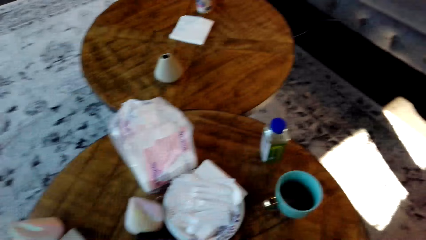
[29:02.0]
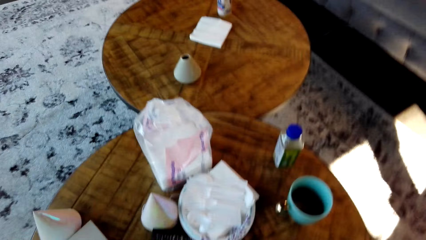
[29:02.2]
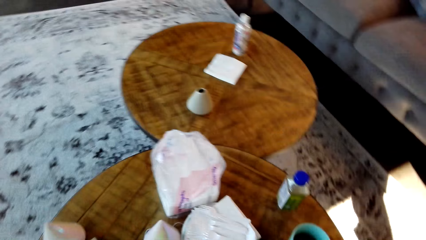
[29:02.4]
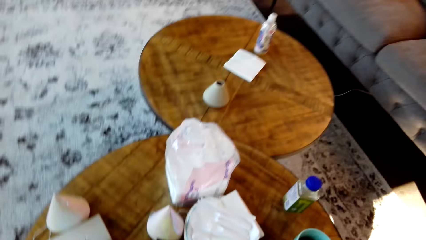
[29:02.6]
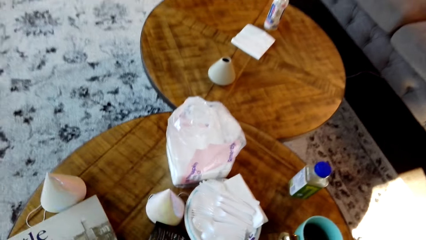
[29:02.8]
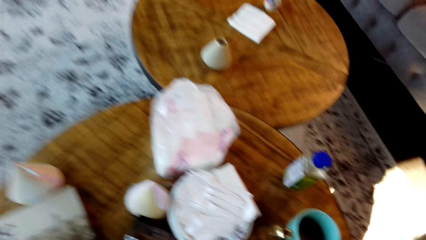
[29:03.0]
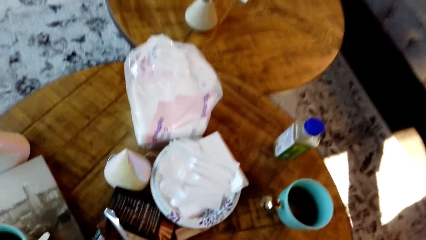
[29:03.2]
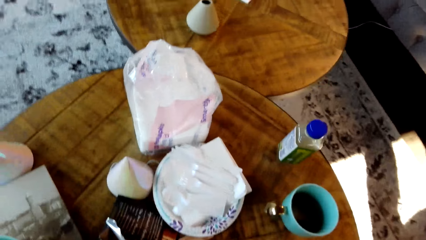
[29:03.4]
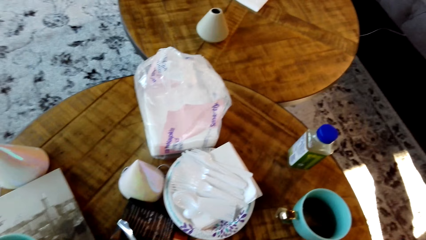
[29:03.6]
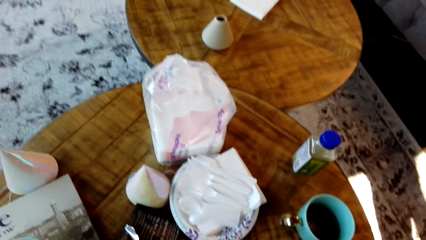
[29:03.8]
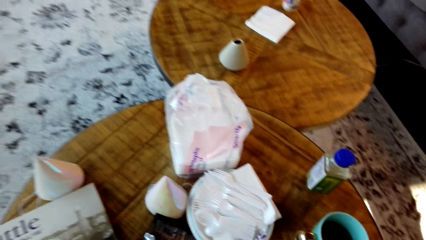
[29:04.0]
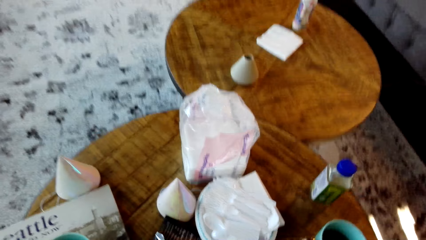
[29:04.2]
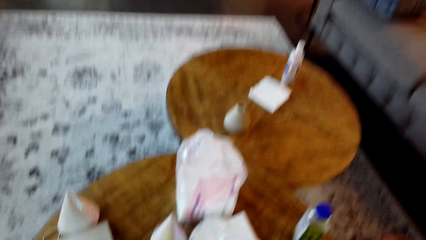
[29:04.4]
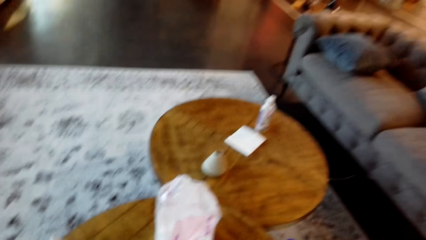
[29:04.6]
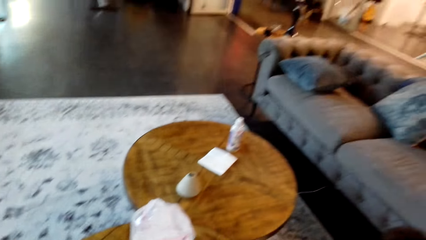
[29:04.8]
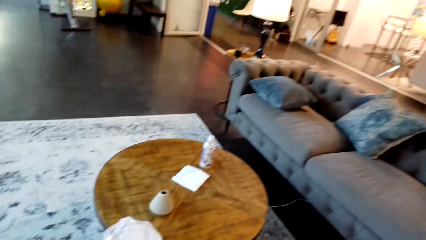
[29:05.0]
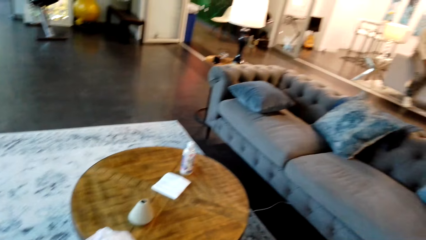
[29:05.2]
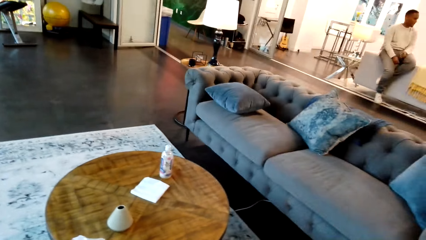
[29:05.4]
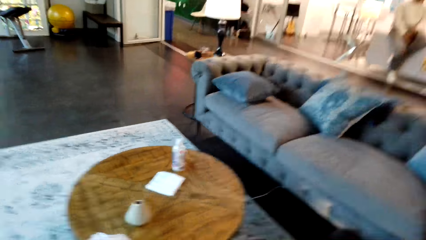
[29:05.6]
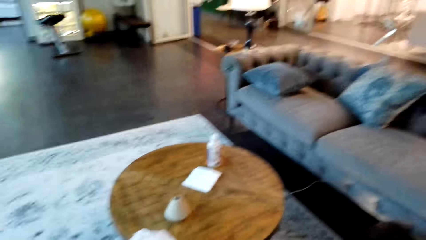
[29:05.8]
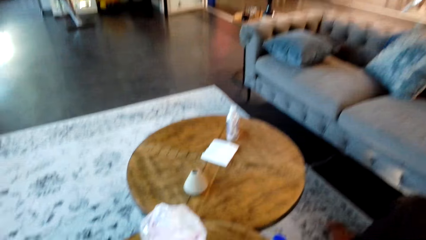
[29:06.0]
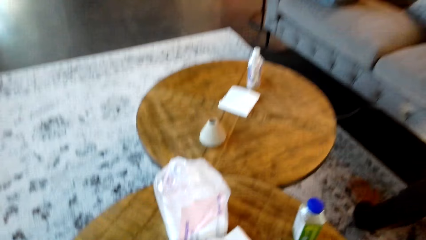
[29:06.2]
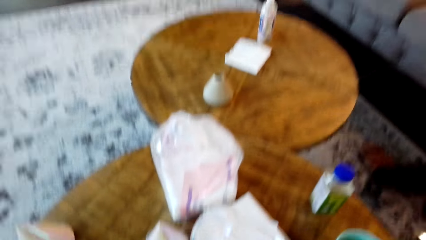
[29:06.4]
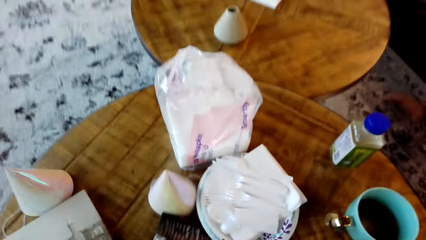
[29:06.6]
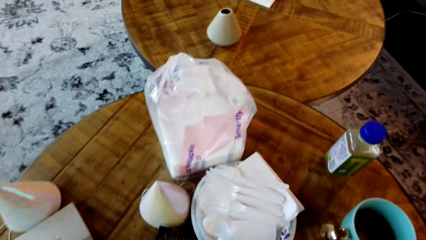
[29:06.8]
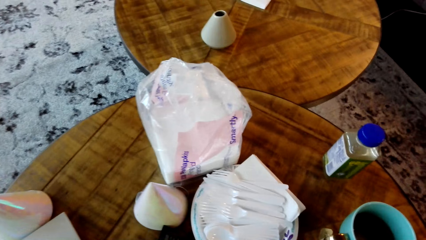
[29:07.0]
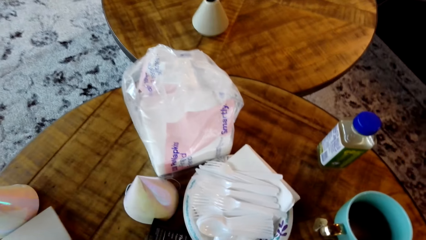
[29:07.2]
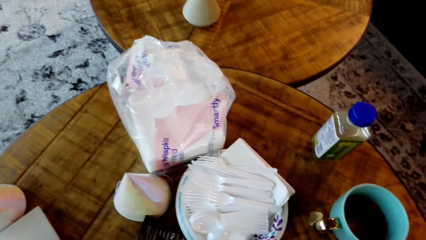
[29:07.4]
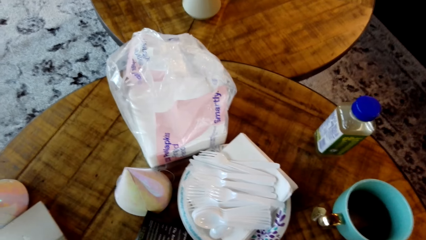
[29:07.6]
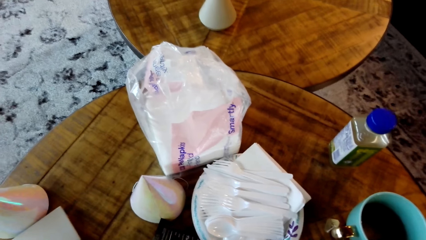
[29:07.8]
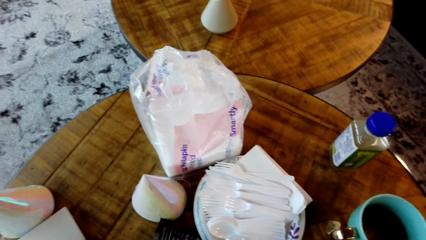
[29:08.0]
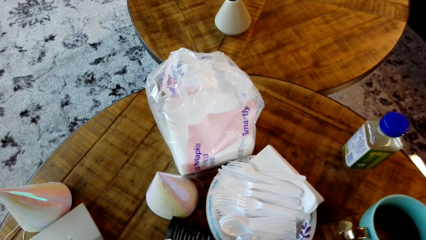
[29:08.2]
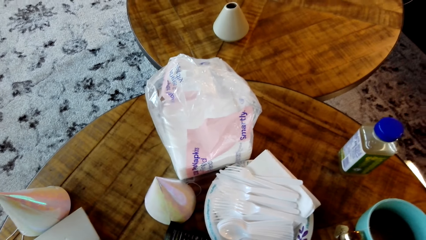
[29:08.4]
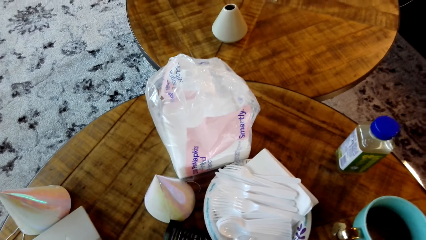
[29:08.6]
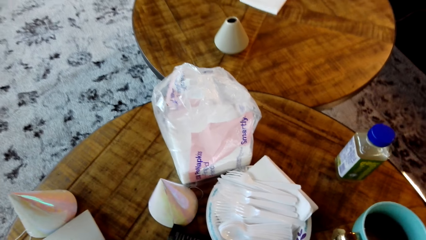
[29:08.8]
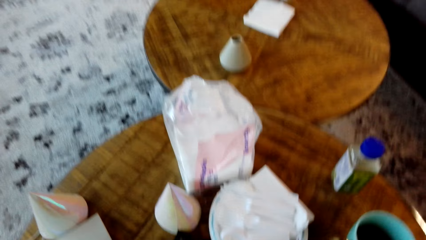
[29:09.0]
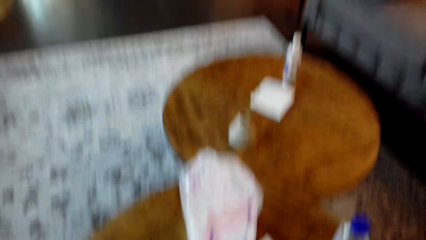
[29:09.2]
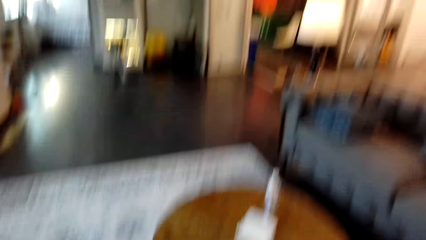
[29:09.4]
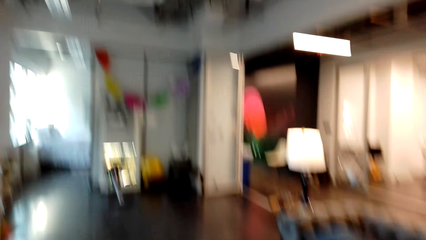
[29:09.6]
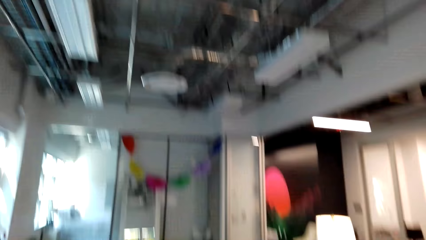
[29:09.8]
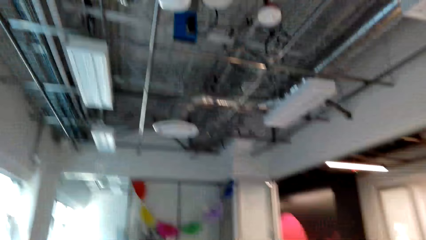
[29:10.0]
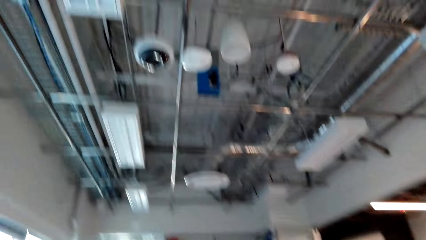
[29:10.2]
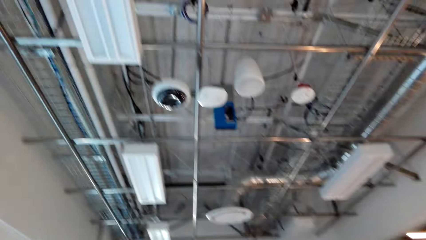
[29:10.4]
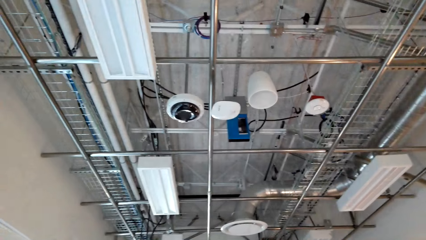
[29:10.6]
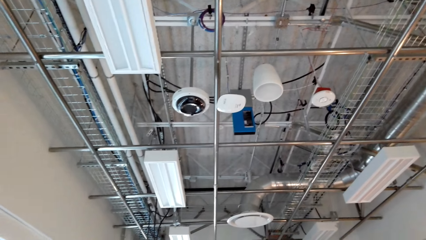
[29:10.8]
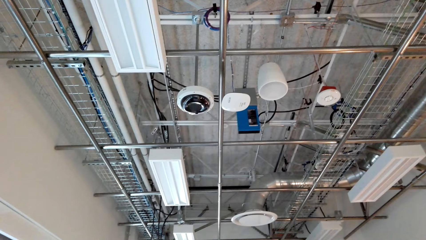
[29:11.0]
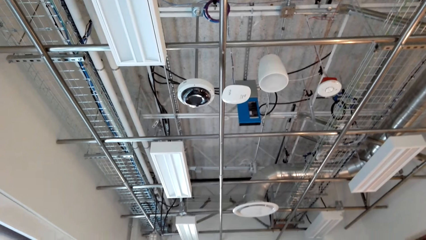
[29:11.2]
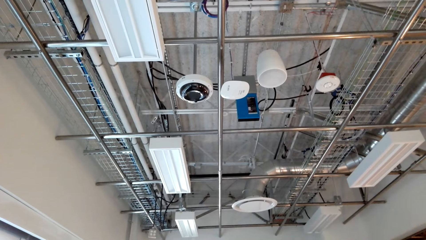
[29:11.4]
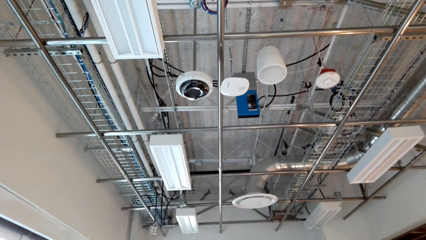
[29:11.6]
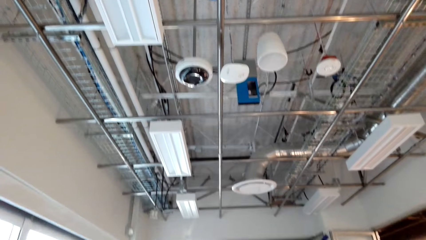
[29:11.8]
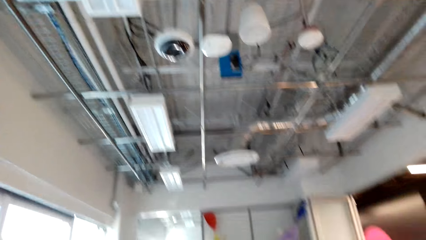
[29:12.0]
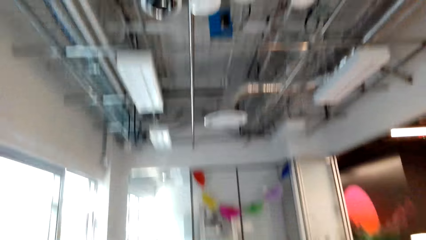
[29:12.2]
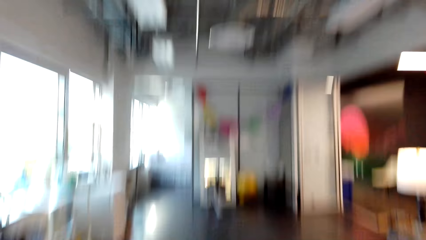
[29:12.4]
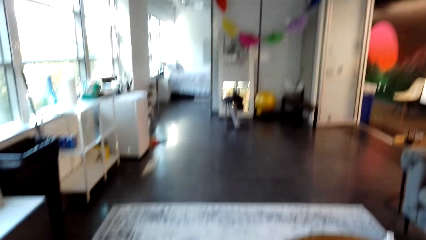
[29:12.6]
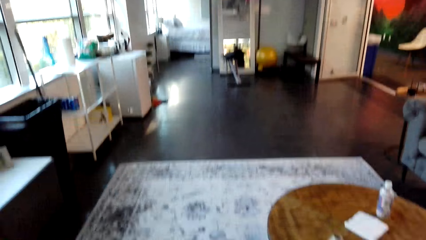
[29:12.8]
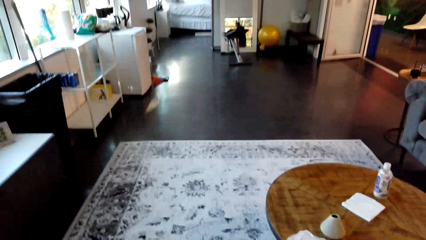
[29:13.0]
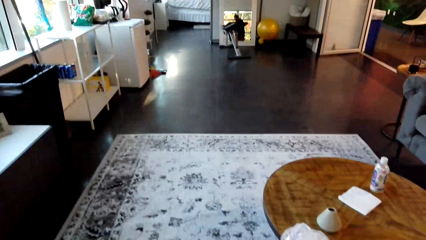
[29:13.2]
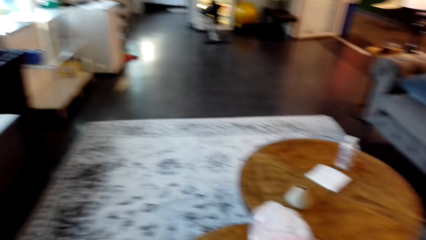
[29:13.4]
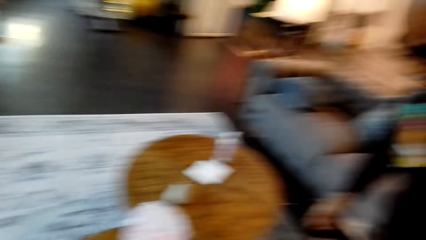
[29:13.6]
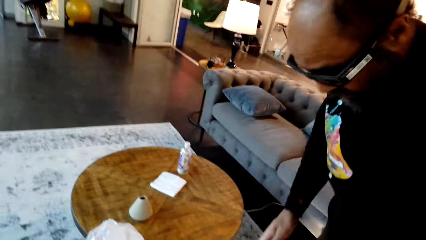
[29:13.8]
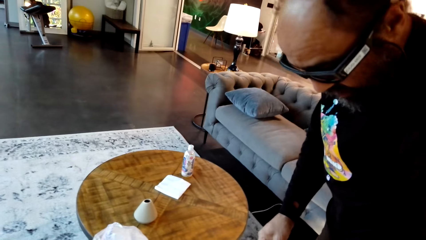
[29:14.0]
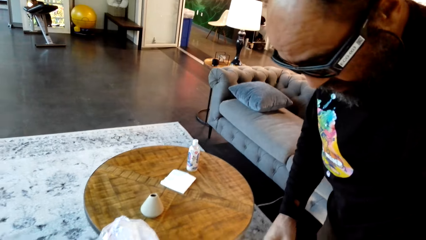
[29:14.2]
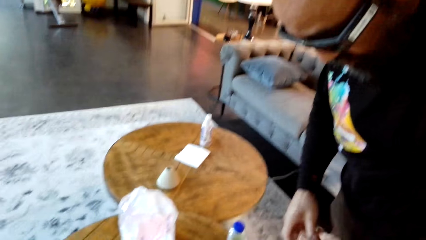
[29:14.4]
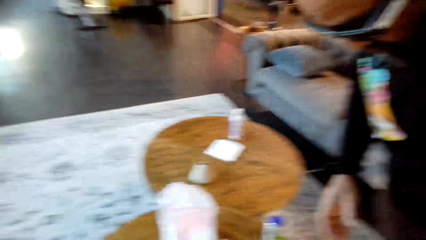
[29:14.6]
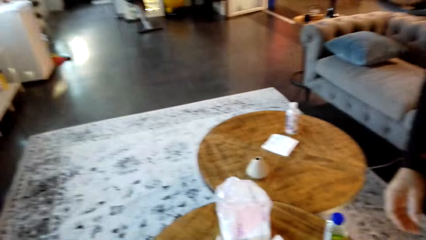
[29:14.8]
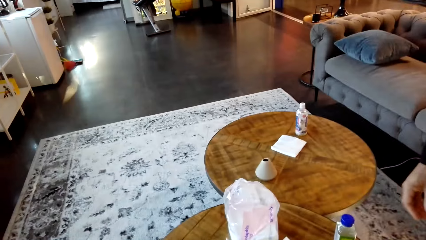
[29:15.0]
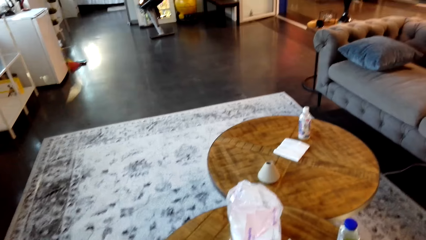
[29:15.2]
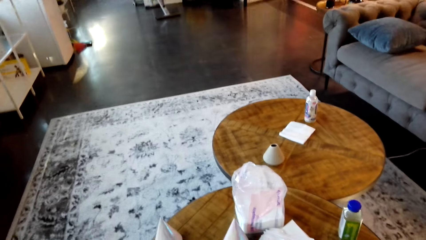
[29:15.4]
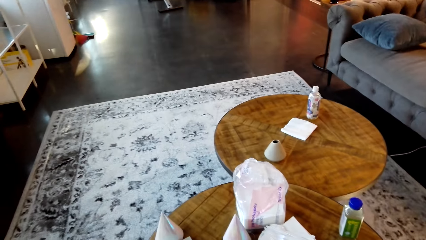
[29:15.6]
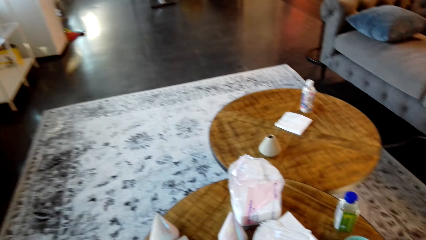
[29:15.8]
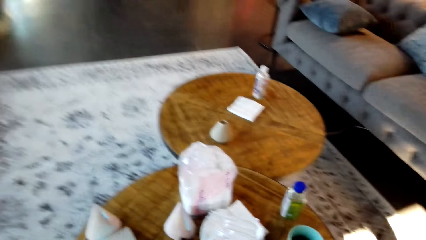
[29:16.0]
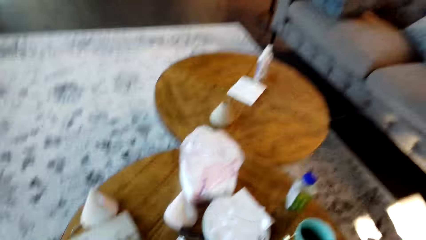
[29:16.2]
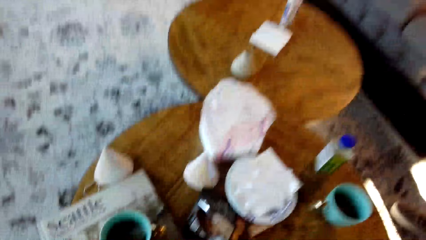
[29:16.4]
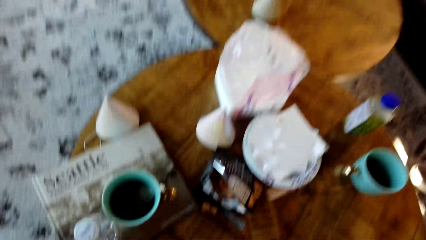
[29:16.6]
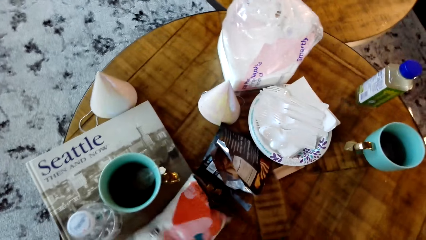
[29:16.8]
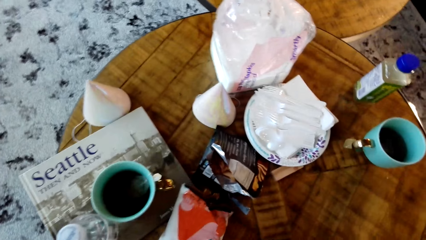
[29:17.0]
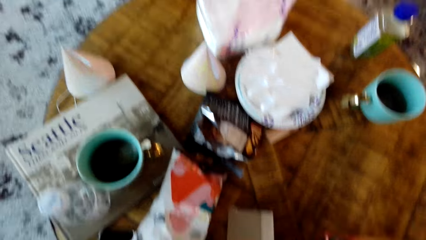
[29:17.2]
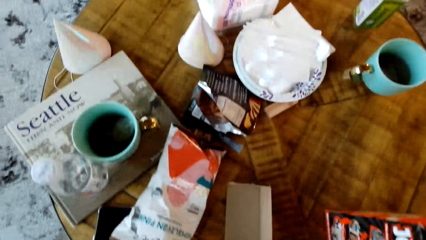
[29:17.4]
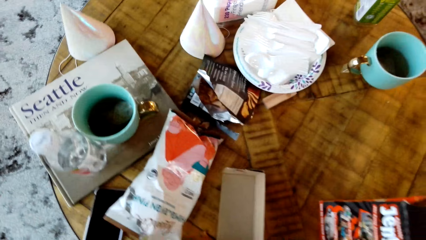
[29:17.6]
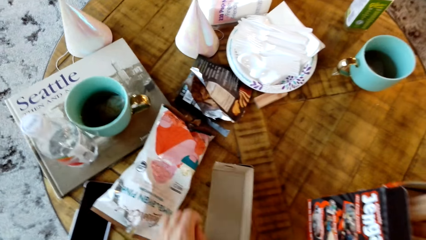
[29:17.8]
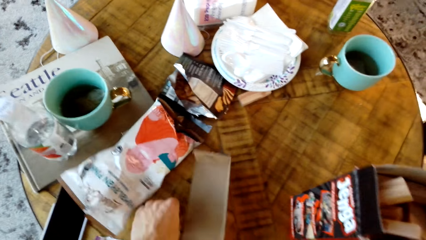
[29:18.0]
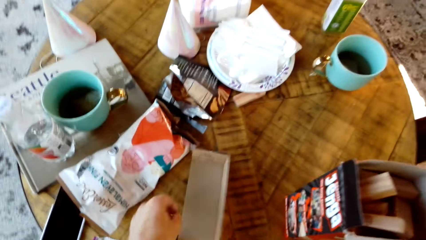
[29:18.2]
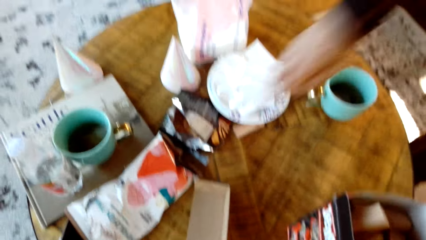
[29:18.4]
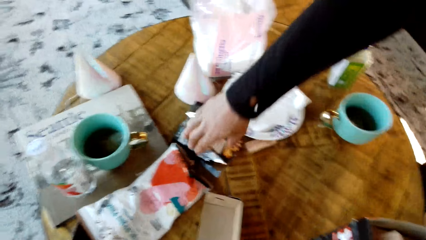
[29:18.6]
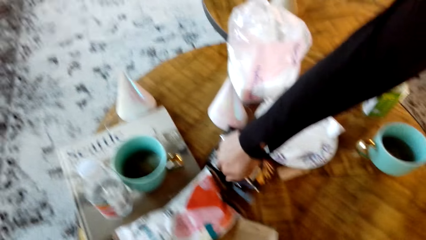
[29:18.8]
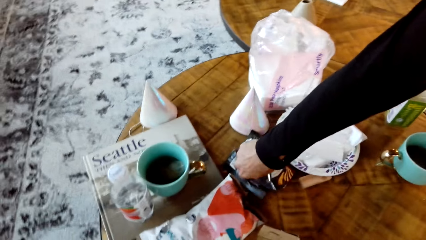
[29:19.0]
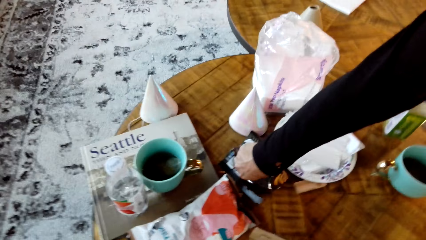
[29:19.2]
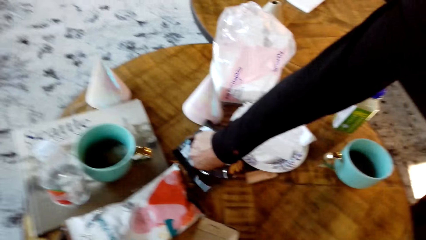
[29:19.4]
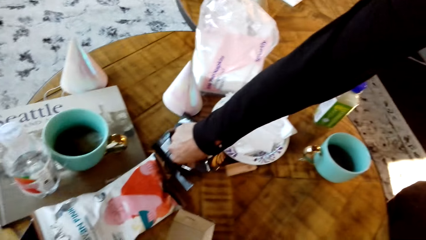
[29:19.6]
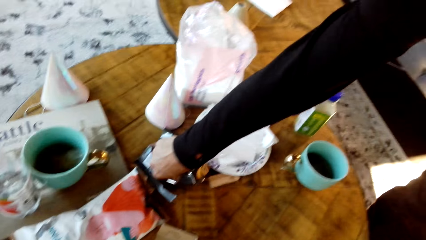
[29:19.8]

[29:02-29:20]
The camera wearer looks at the table. They look around the house. They look at the roof. They eat the snack. A man stands beside the camera wearer. The camera wearer holds the plastic packet. They place the paper bag snack on the table.
